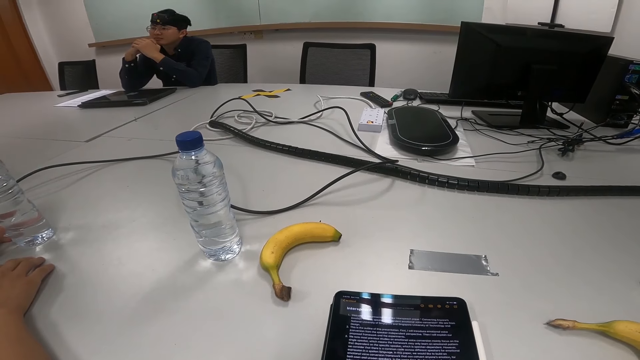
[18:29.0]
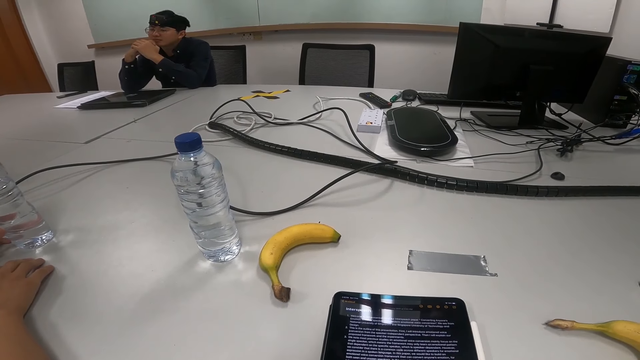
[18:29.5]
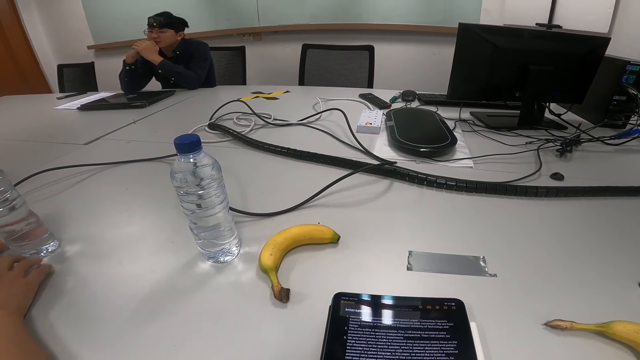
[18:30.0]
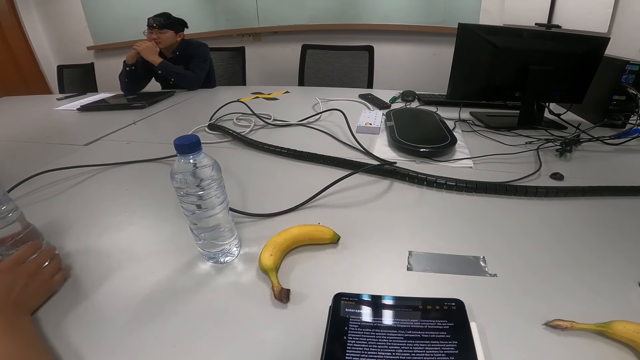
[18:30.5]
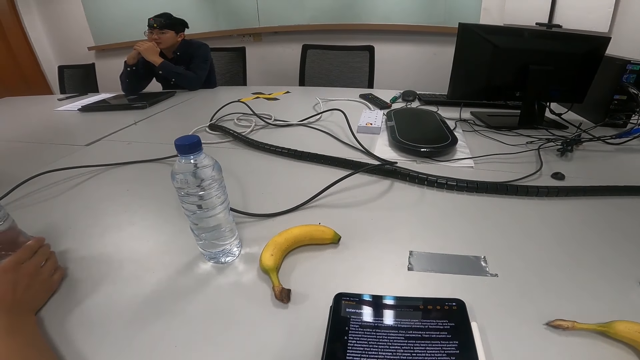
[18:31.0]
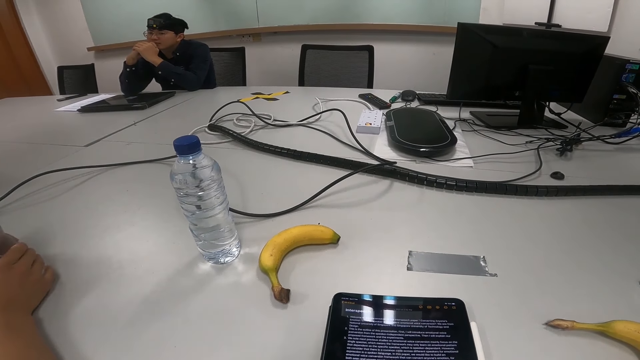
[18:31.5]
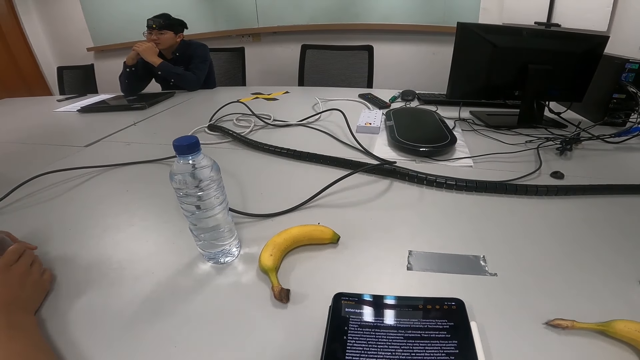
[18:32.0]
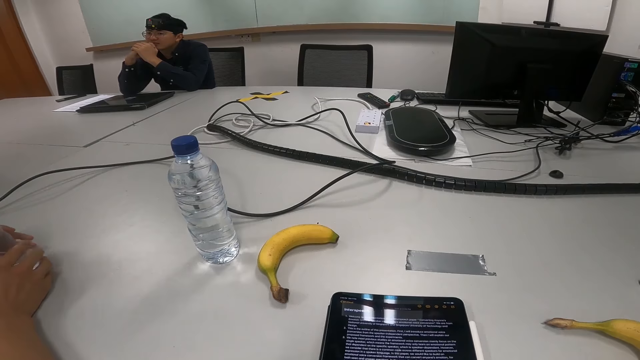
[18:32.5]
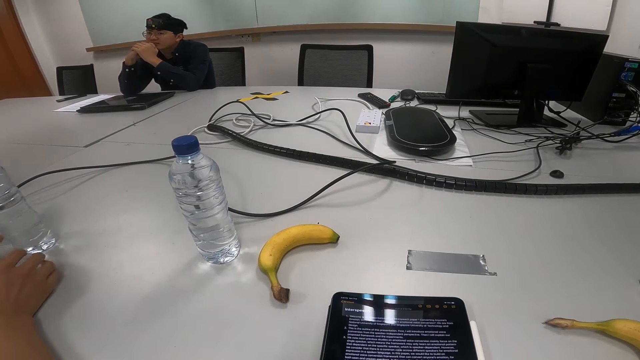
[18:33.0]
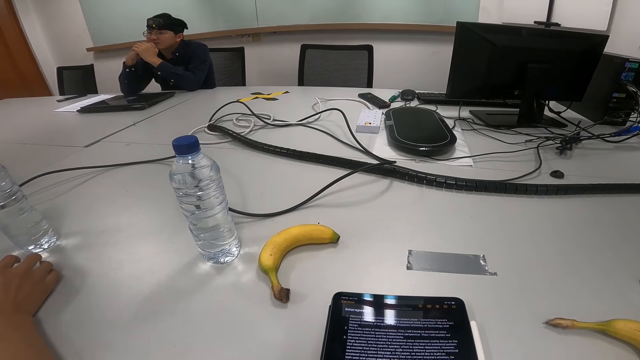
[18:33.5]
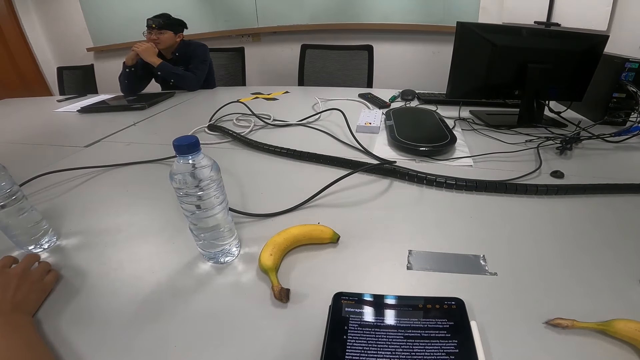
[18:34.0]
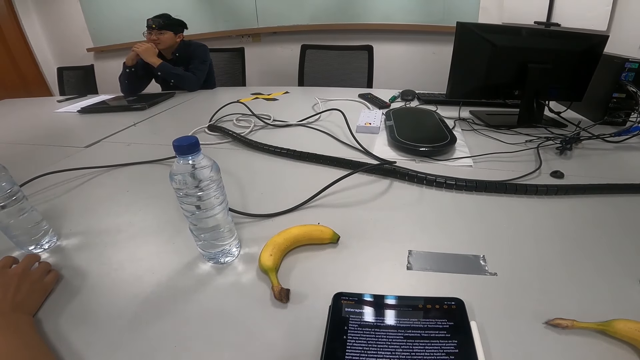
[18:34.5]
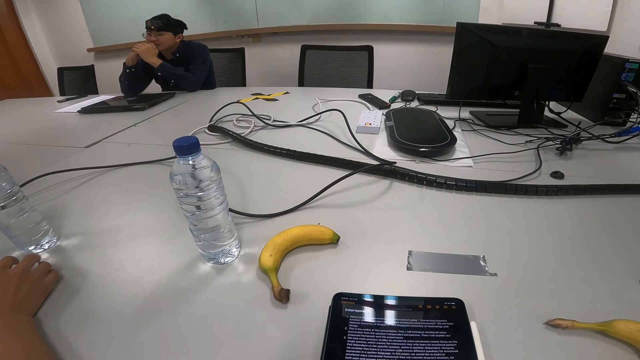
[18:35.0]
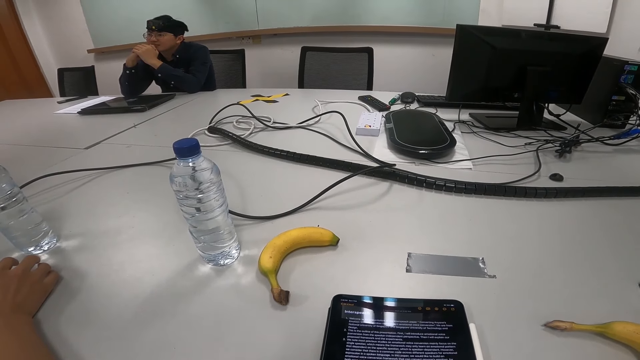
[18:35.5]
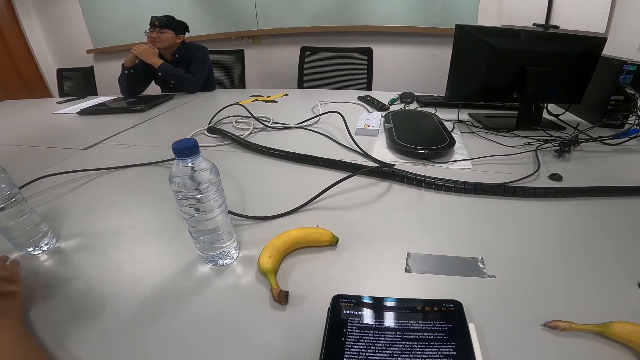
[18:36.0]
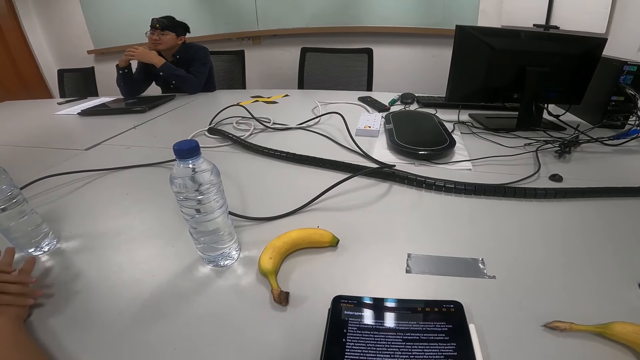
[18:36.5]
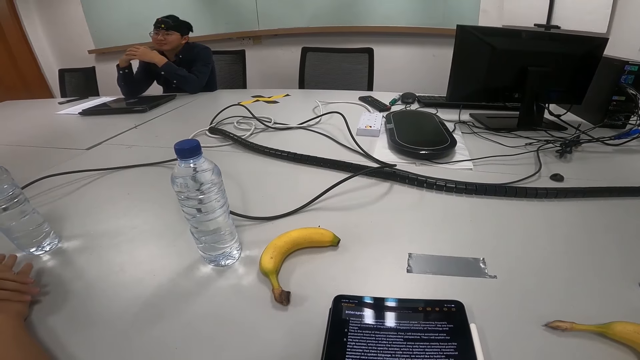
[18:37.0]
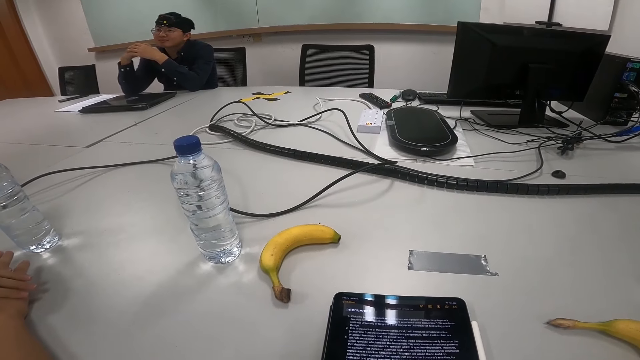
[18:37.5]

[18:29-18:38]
A person removes the hand from the water bottle.

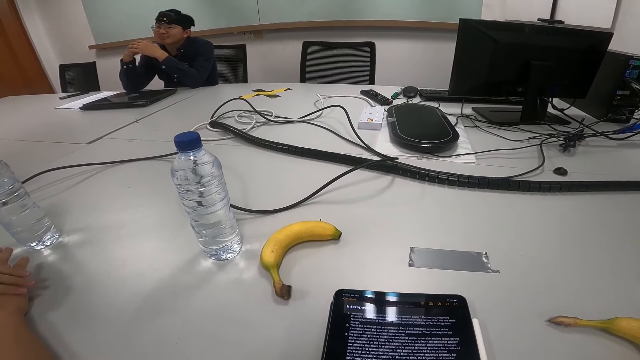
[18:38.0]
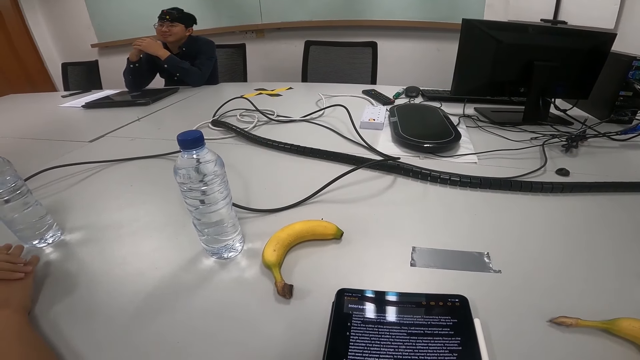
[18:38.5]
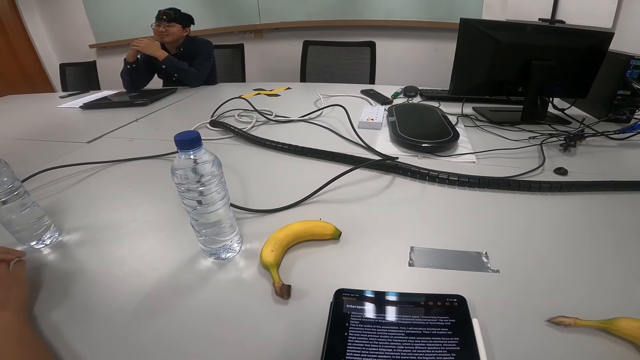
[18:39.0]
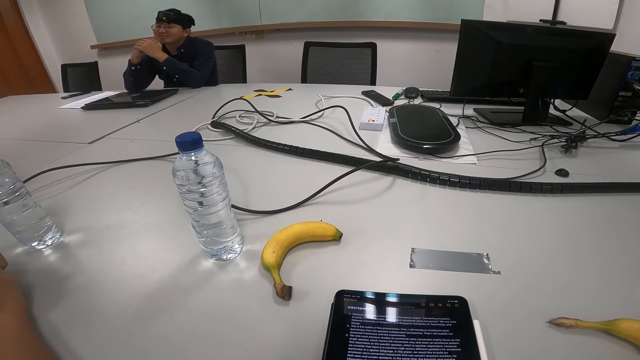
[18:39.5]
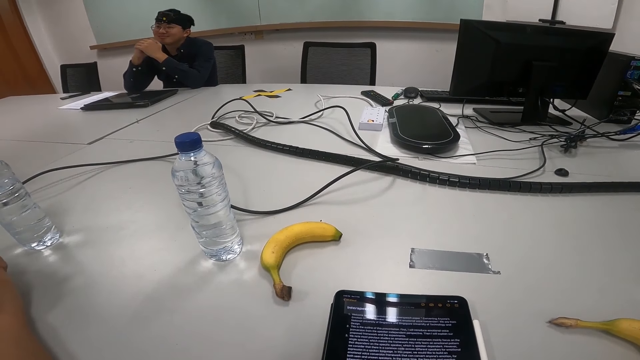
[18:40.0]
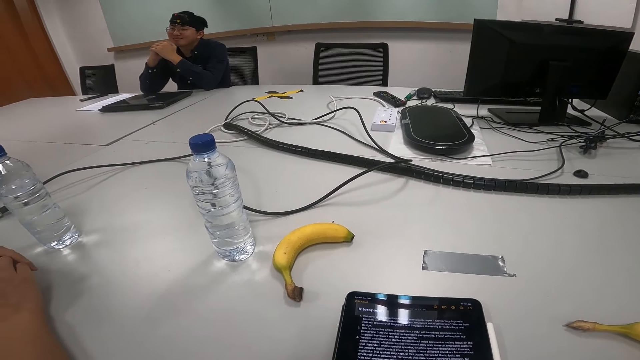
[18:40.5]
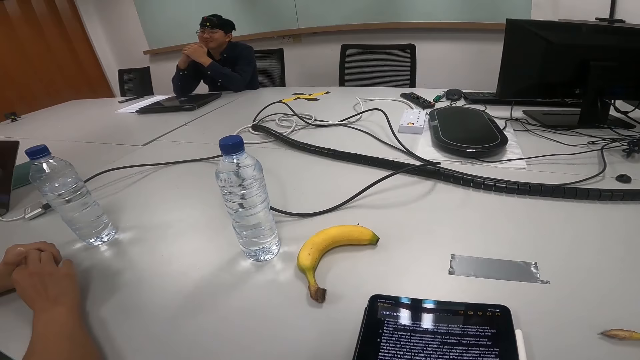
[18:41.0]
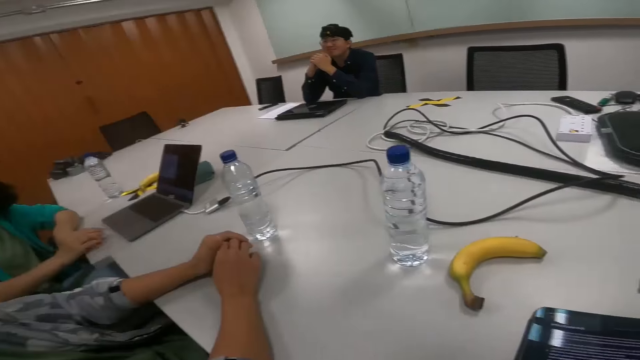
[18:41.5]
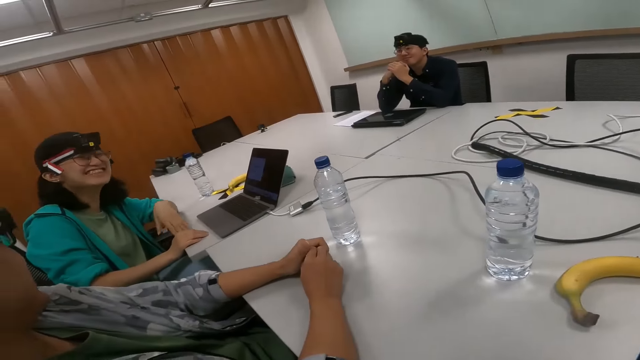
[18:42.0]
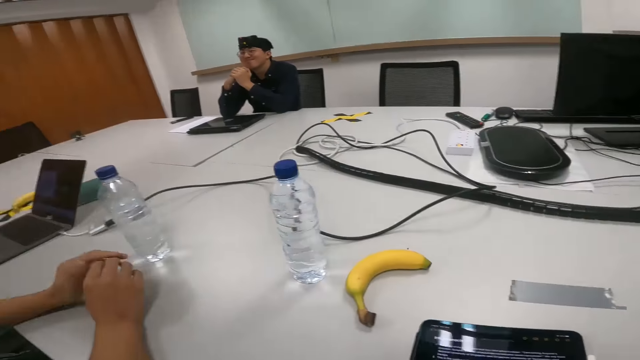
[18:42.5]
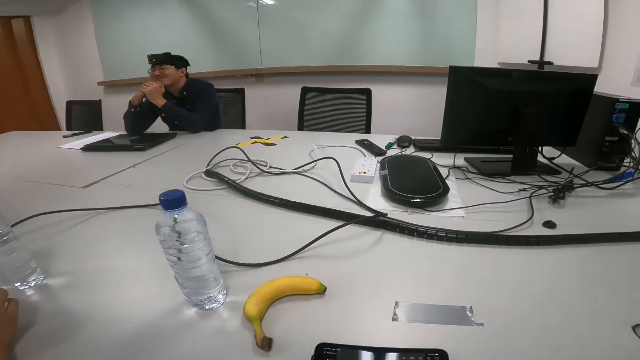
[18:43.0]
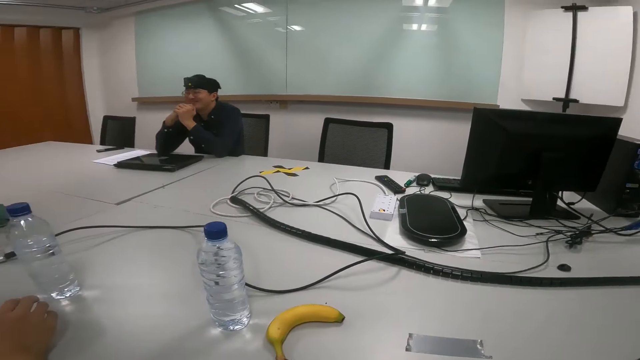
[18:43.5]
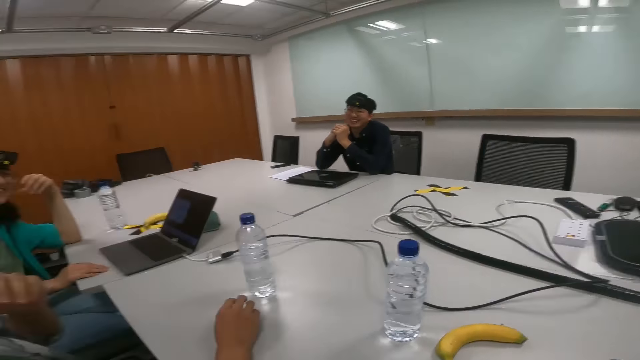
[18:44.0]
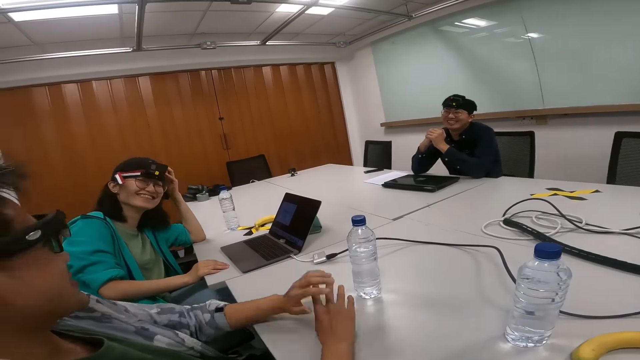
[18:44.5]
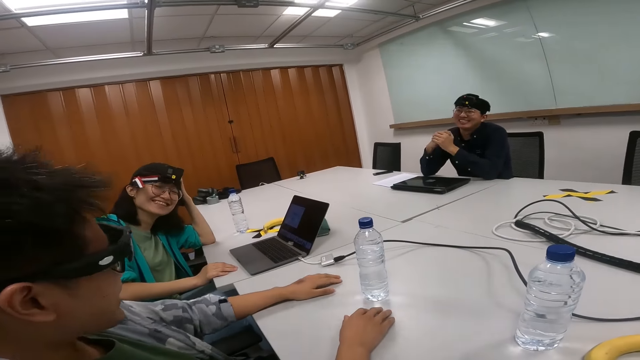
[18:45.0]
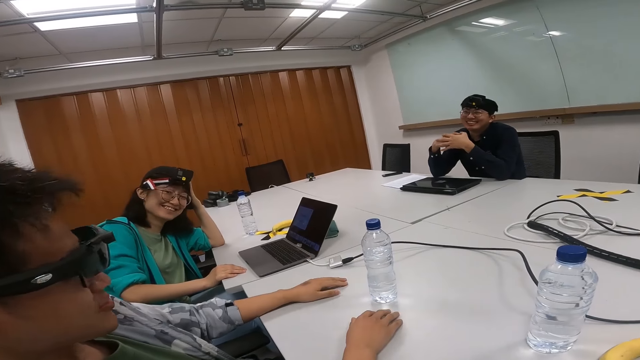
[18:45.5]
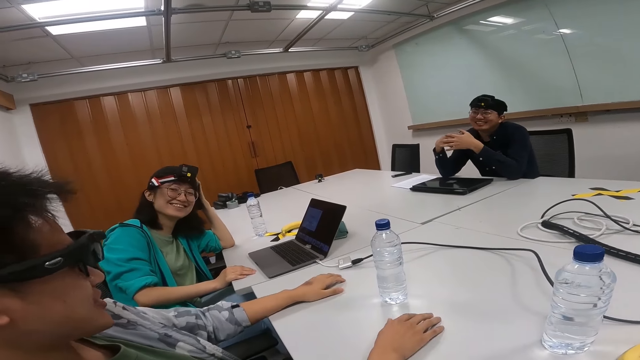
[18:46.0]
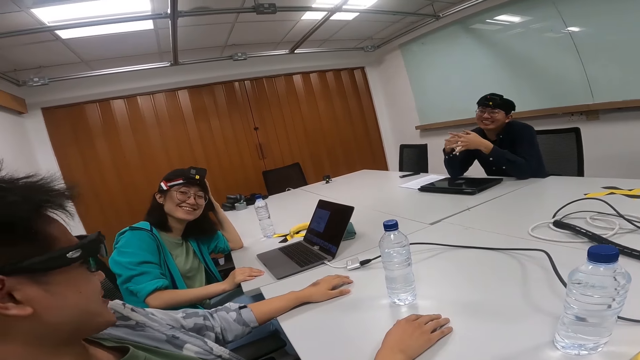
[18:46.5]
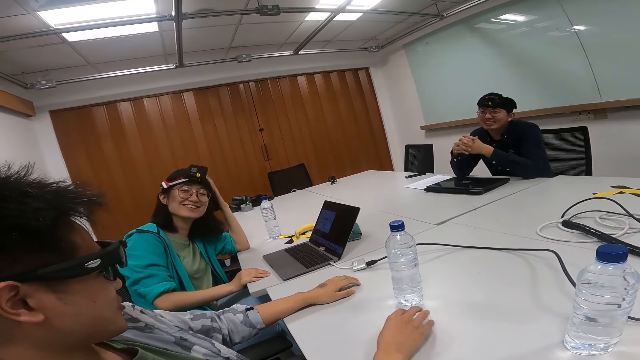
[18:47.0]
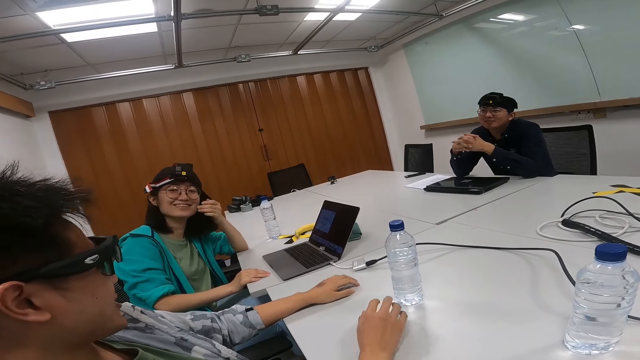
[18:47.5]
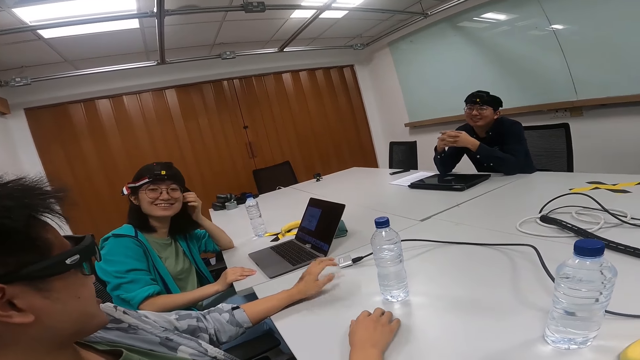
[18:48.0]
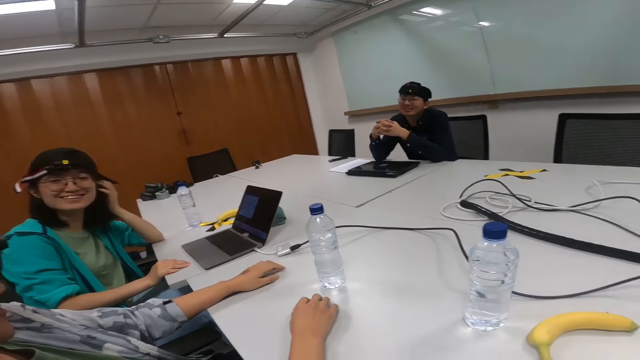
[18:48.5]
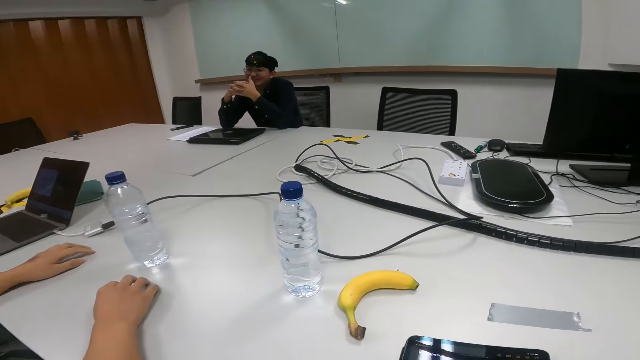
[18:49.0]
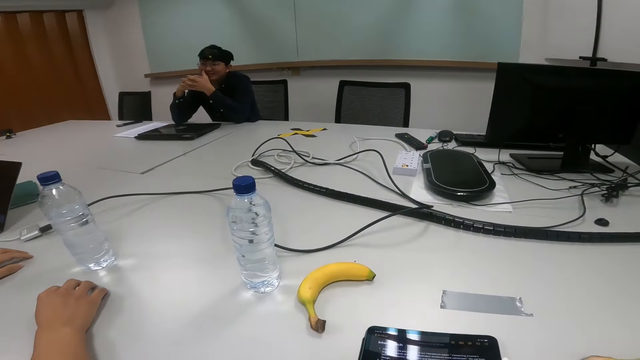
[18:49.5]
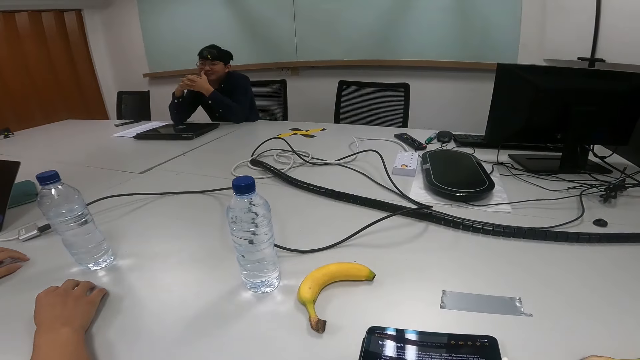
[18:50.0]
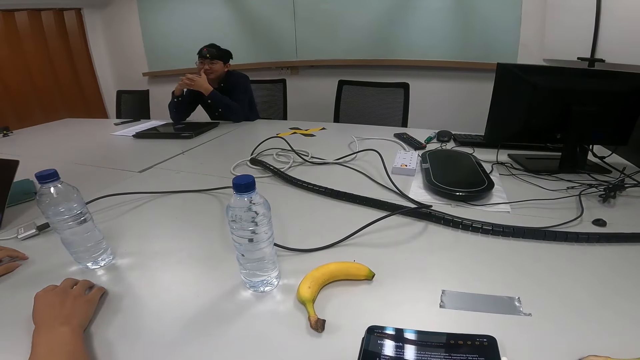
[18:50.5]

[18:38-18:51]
A person talks. Another person sits near the first person. The camera wearer looks around the house.
